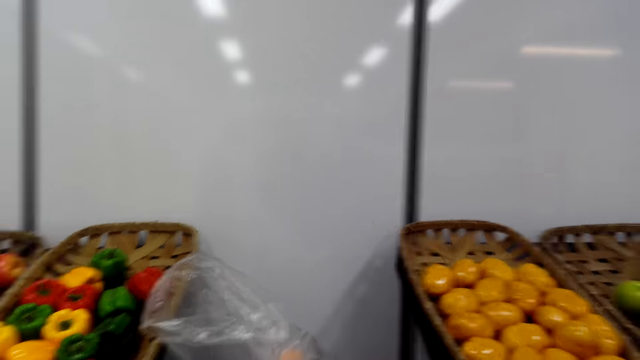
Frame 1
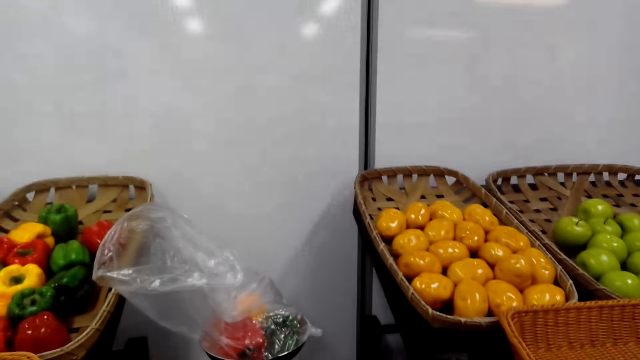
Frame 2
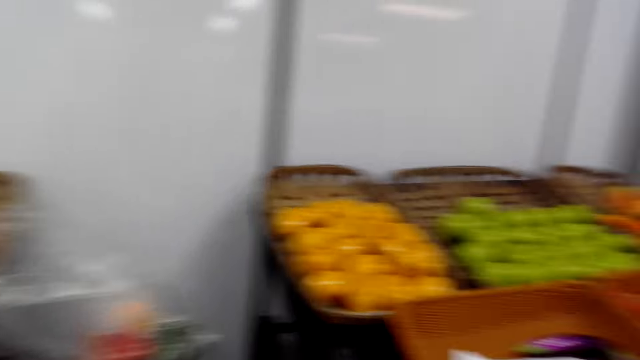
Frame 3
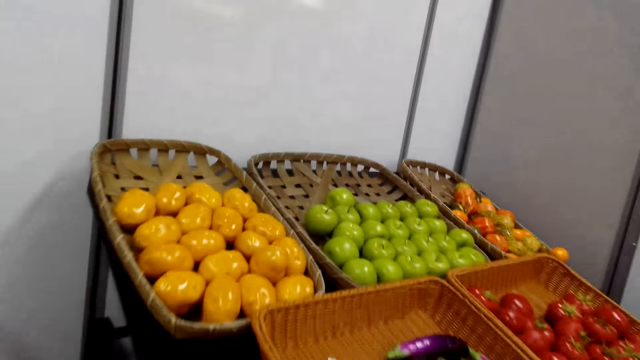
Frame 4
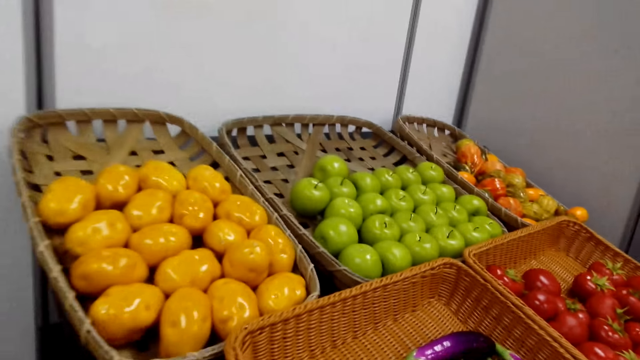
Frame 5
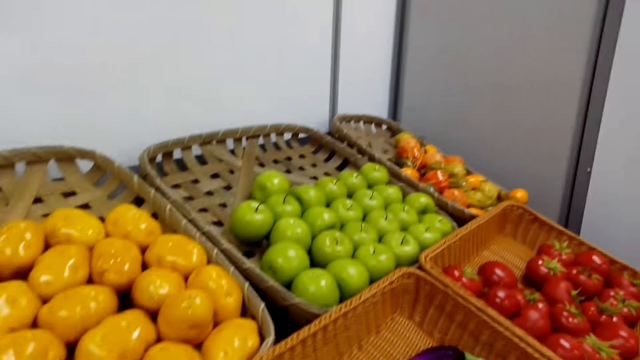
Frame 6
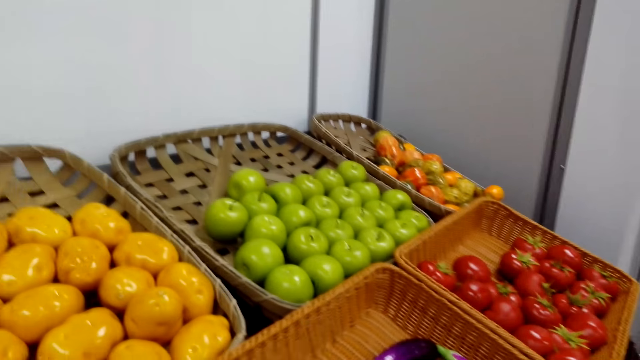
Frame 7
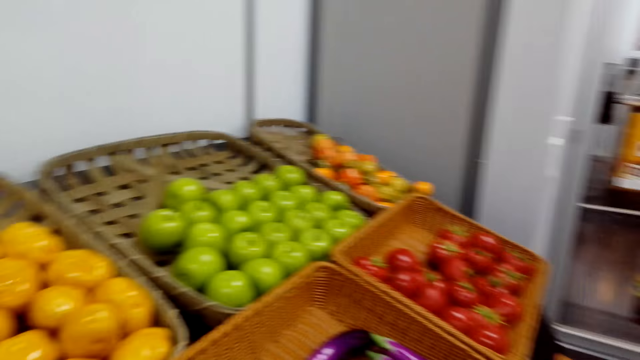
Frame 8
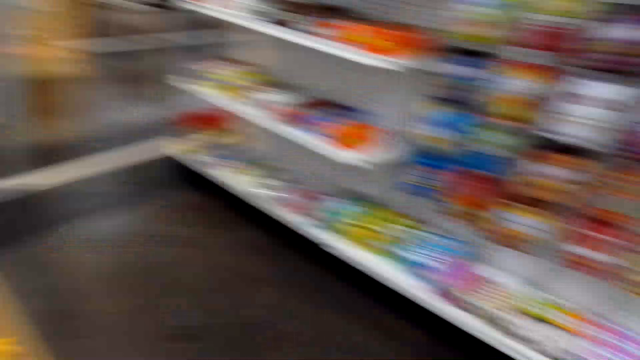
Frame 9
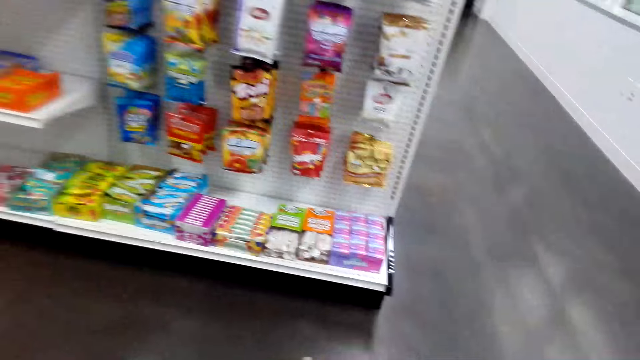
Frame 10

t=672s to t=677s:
The camera wearer looks around the supermarket.

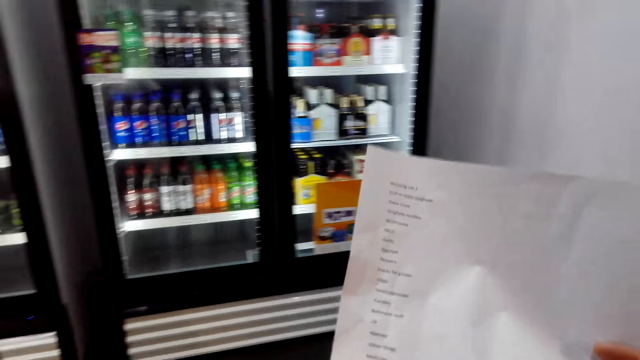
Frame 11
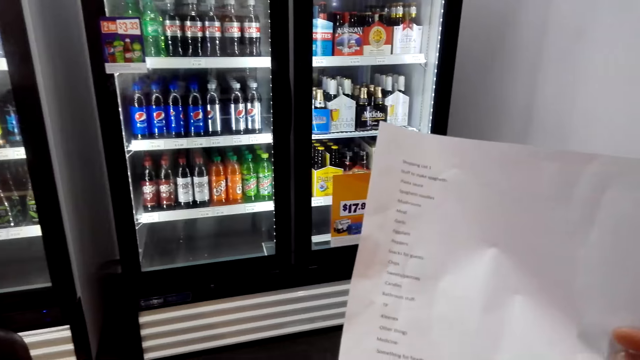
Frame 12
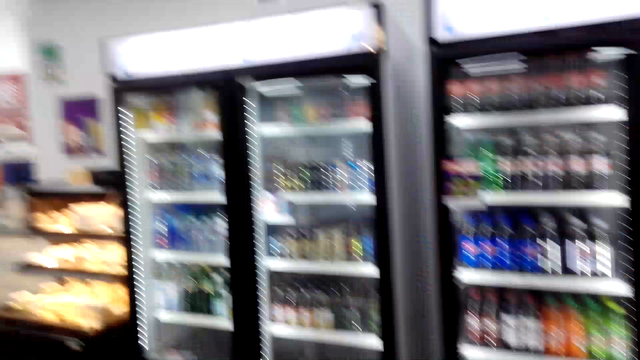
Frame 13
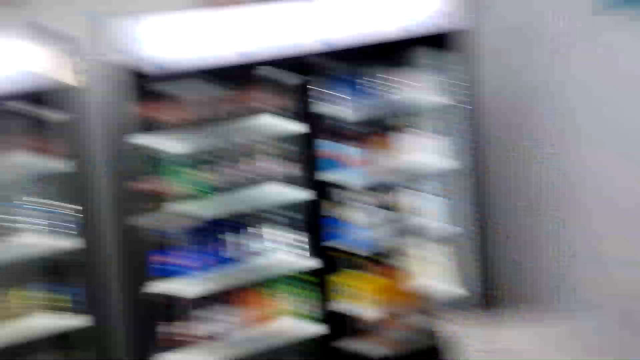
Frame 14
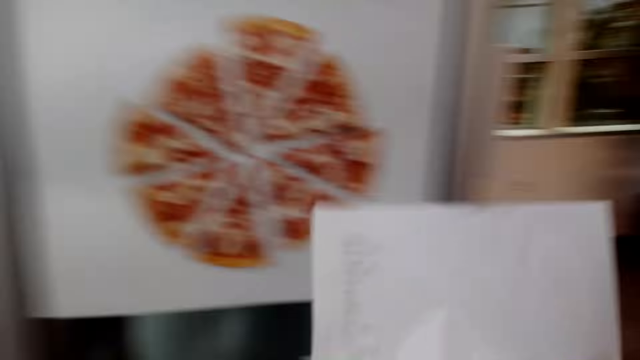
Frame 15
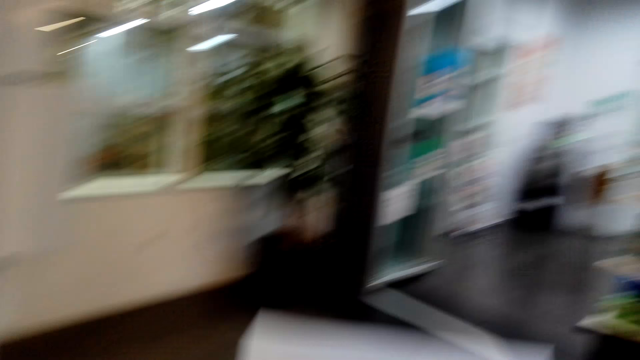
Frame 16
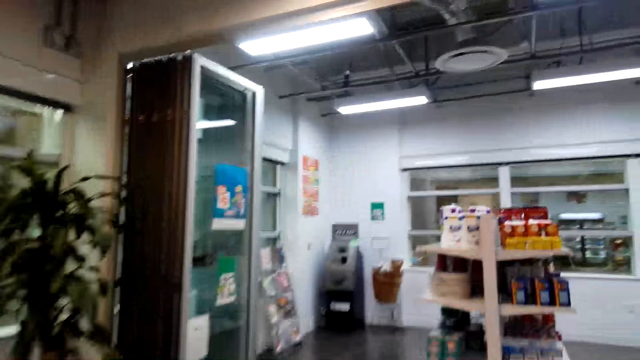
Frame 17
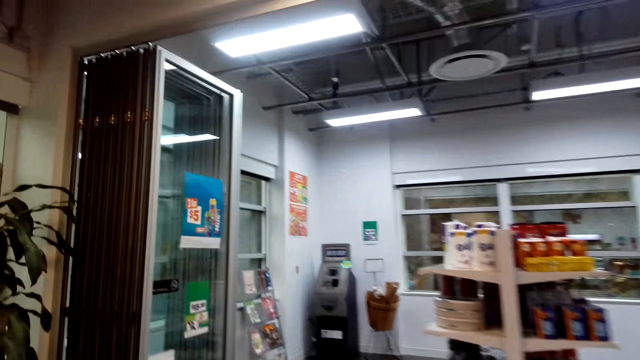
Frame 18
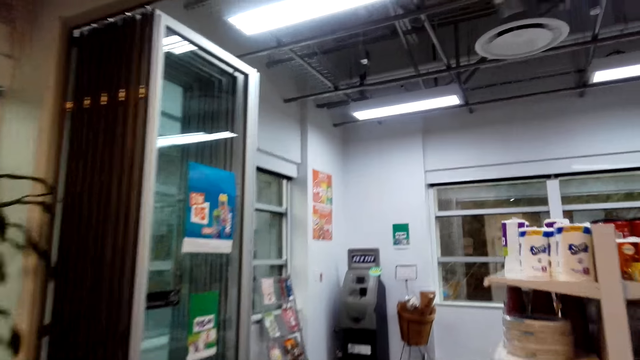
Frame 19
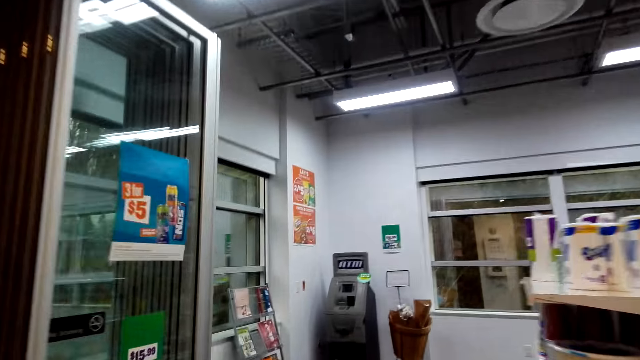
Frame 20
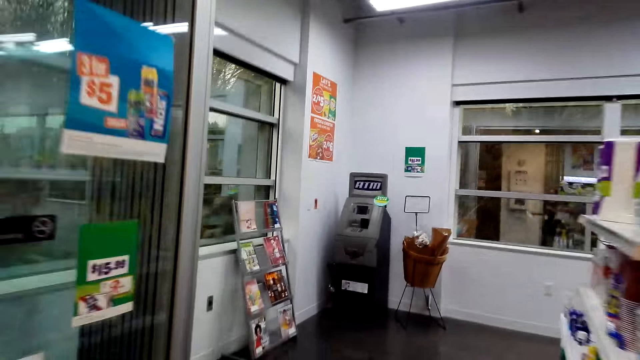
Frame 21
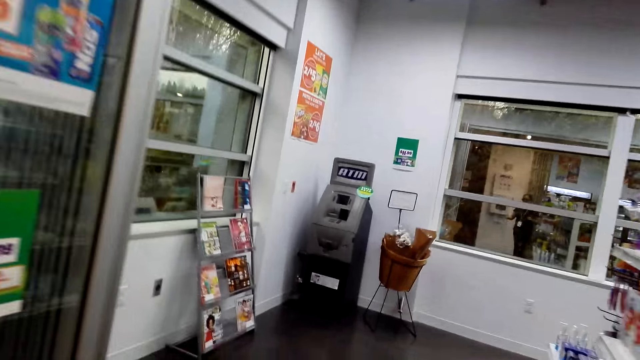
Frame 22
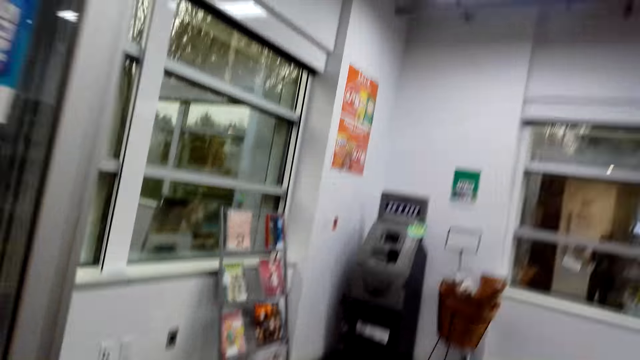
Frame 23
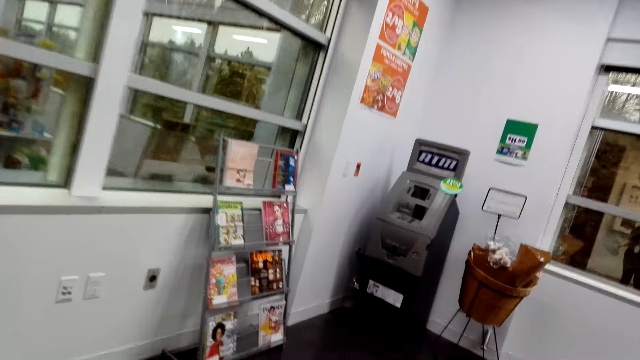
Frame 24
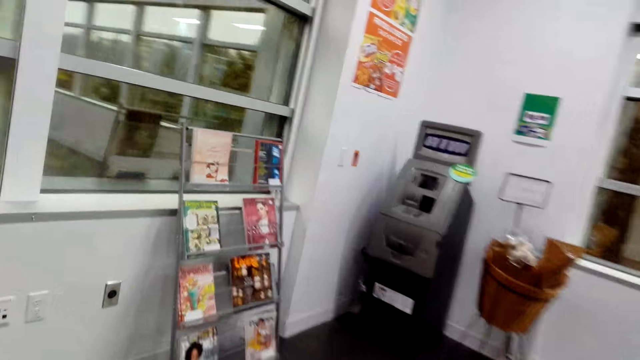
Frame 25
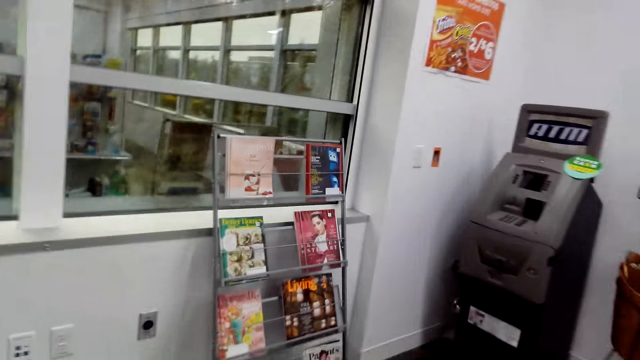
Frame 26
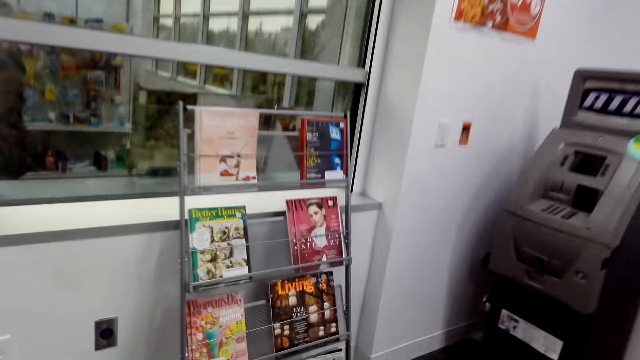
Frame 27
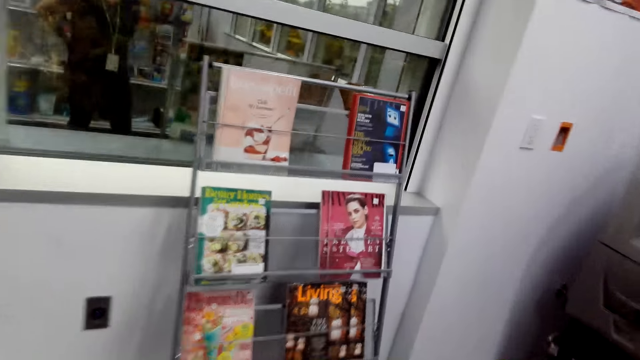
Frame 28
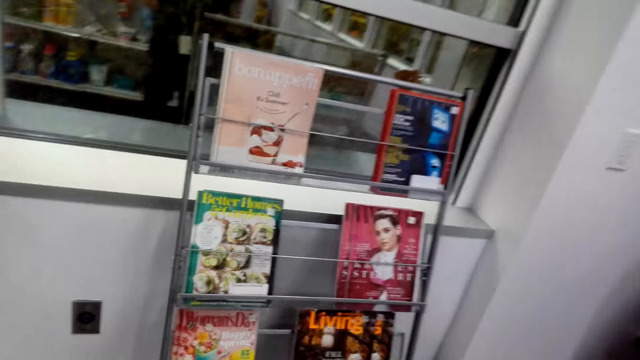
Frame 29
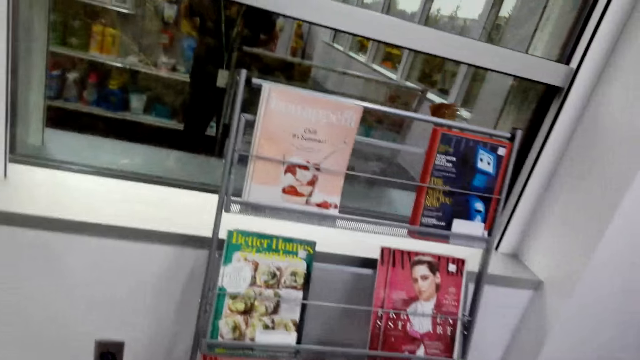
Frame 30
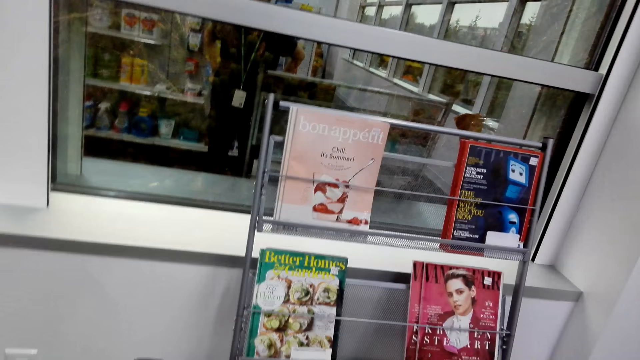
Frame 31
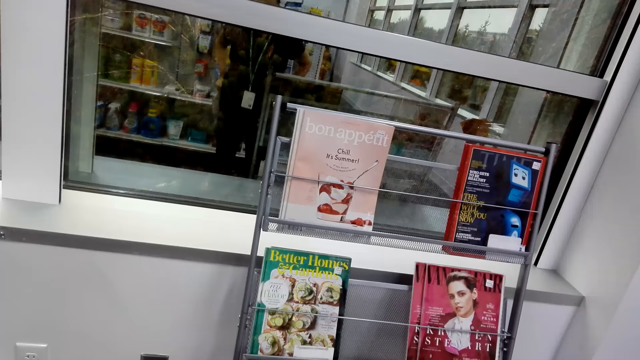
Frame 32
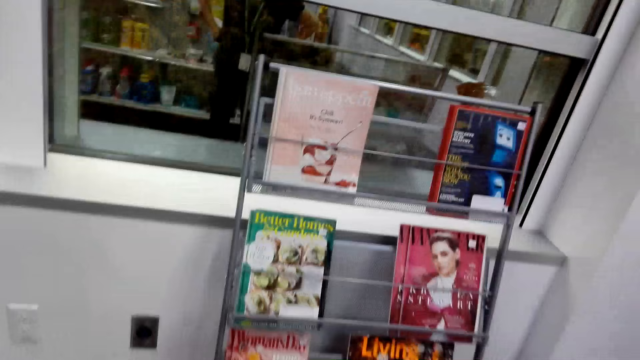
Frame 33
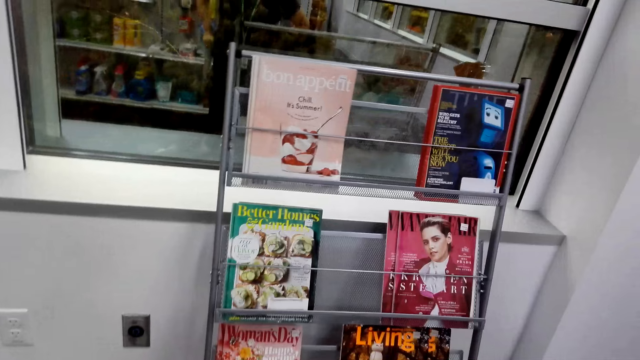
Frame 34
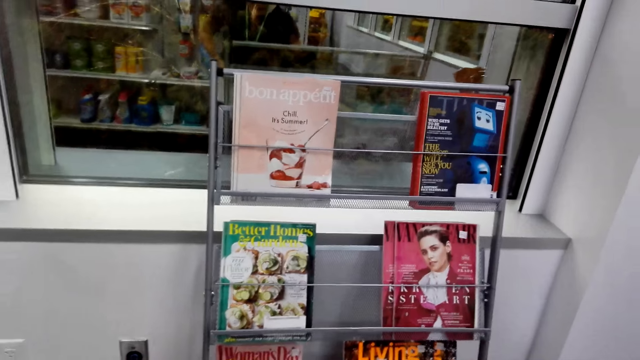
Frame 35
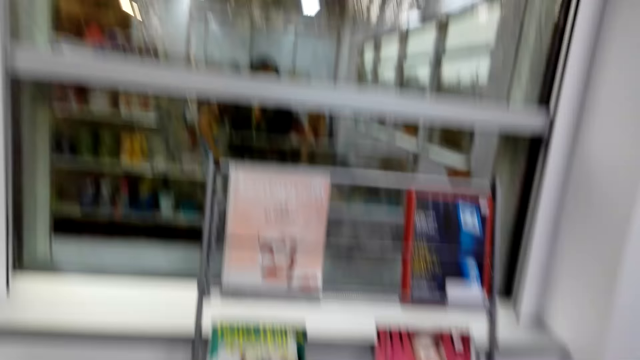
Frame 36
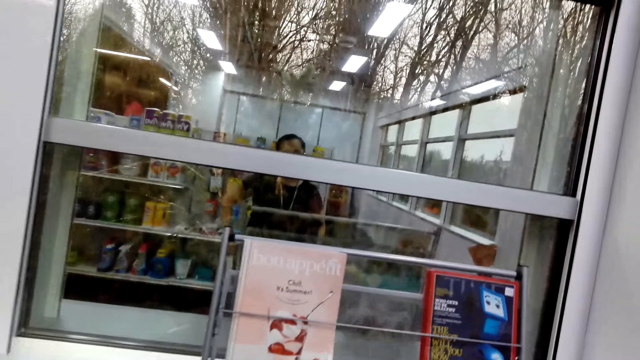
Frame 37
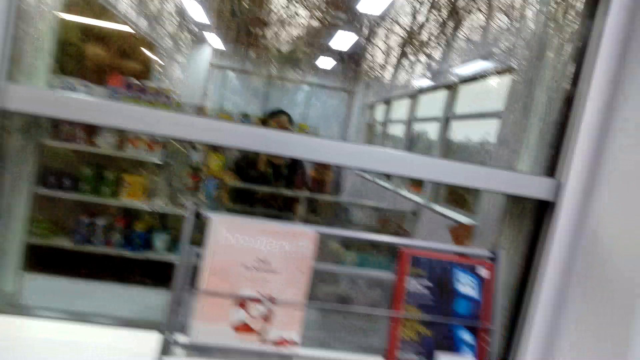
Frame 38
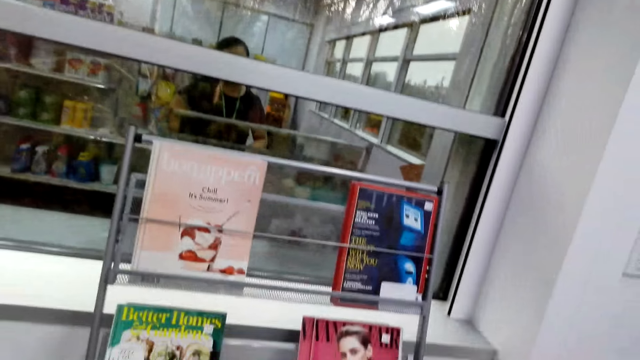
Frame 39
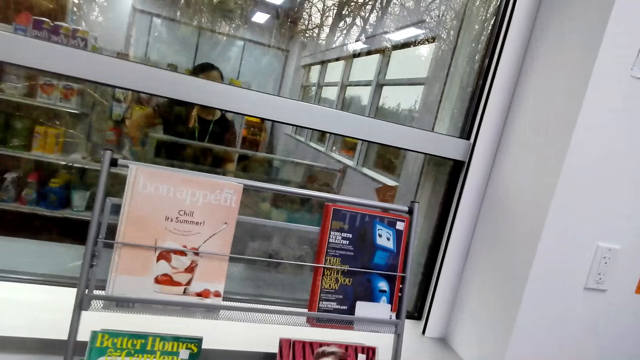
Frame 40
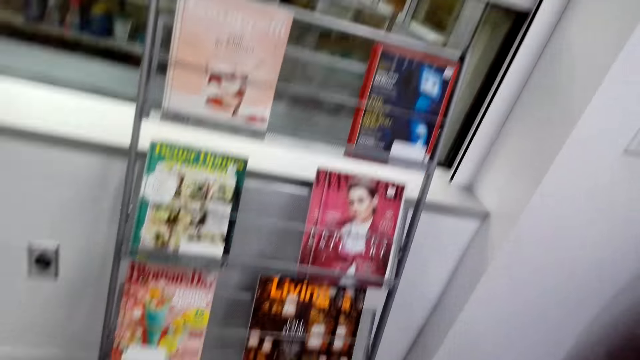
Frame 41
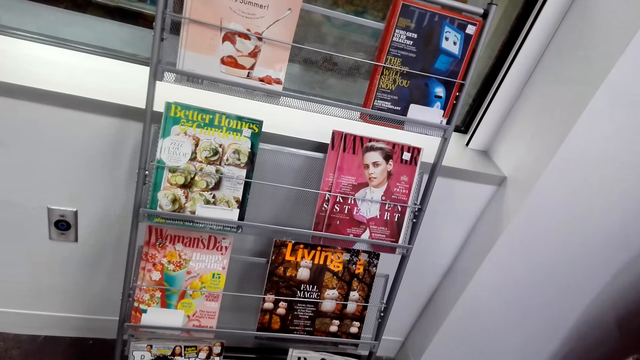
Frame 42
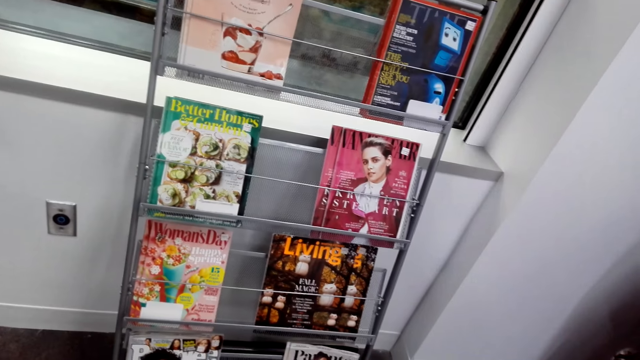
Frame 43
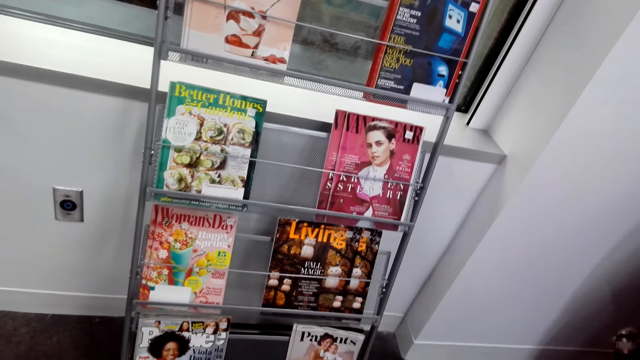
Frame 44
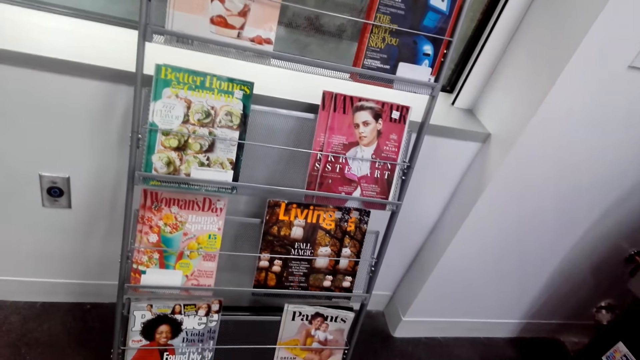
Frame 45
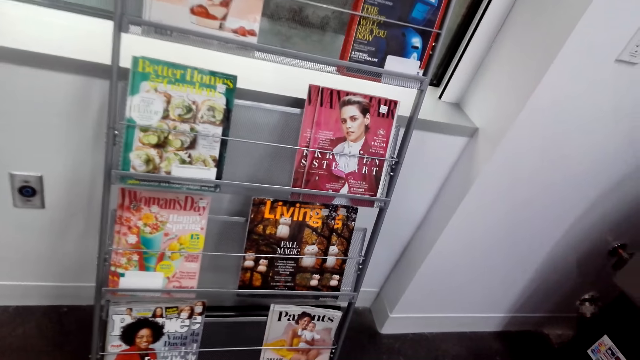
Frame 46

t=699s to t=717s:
The camera wearer looks around. They walk around the mall.
